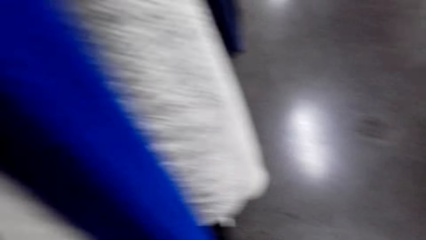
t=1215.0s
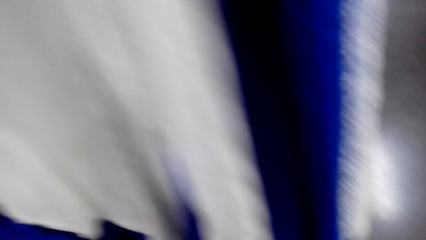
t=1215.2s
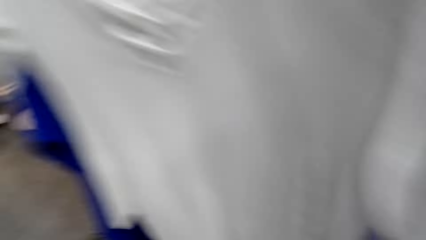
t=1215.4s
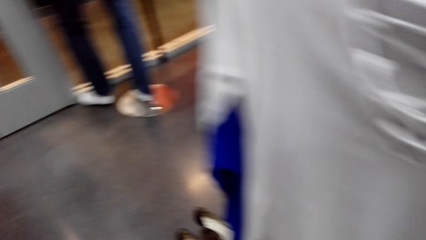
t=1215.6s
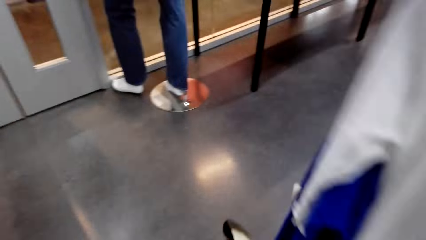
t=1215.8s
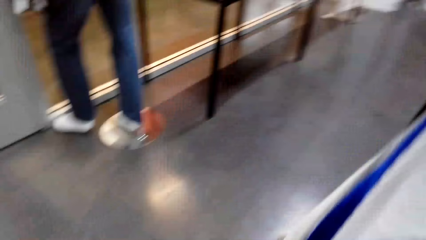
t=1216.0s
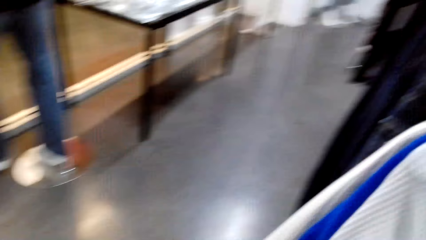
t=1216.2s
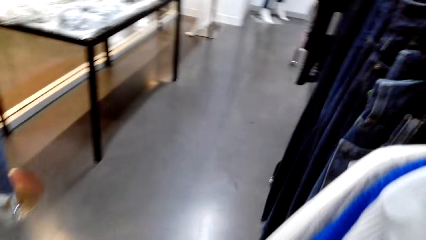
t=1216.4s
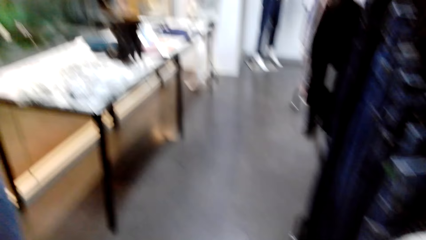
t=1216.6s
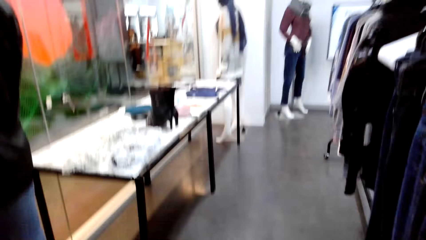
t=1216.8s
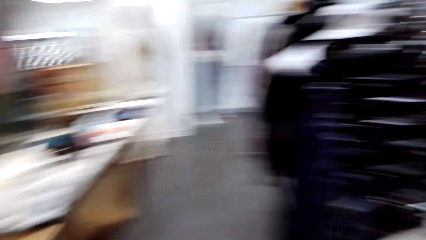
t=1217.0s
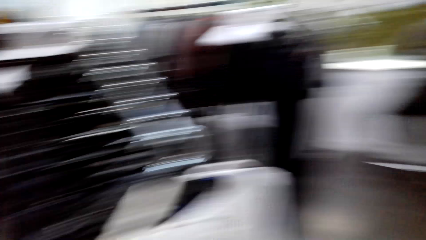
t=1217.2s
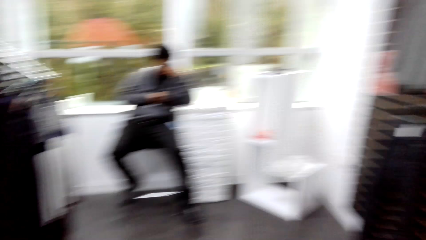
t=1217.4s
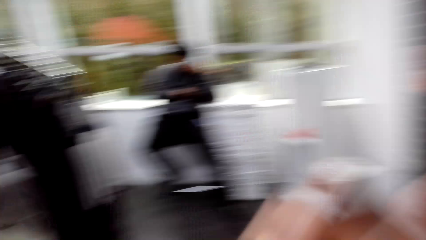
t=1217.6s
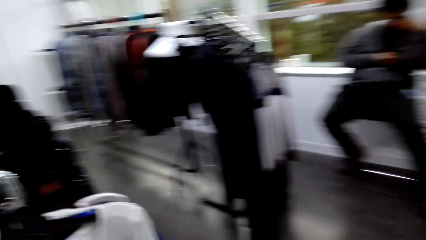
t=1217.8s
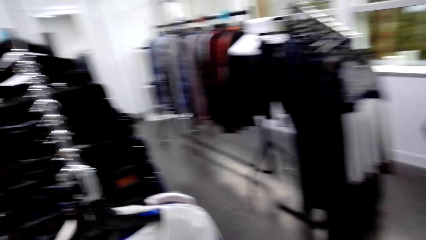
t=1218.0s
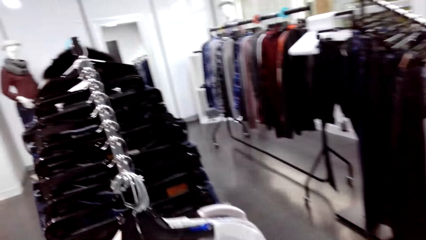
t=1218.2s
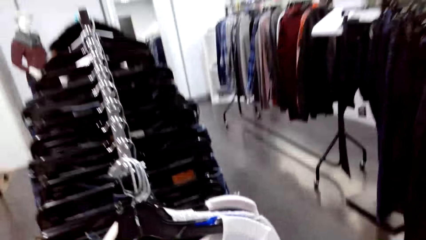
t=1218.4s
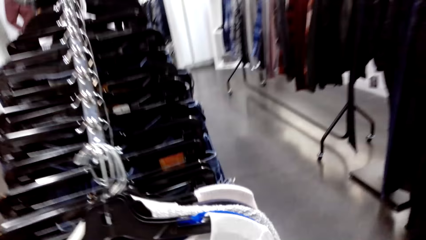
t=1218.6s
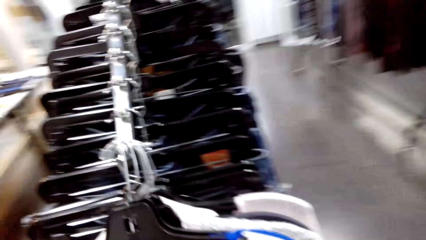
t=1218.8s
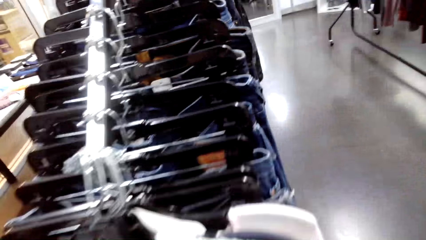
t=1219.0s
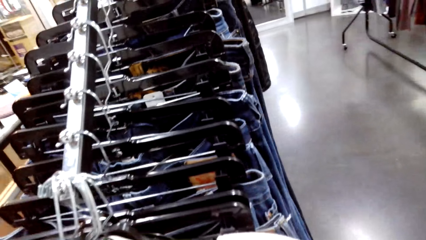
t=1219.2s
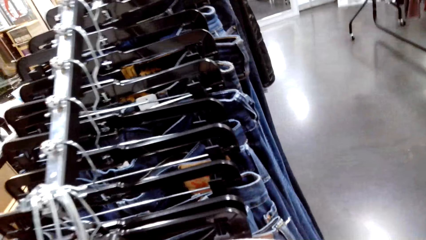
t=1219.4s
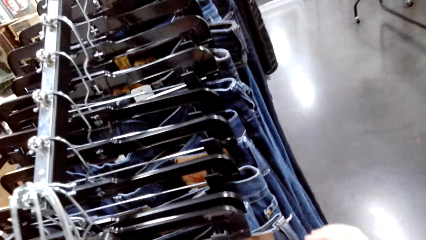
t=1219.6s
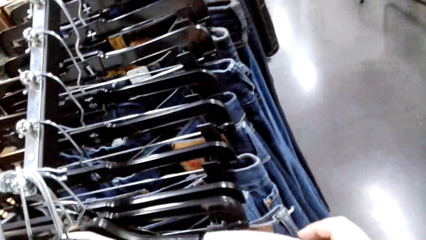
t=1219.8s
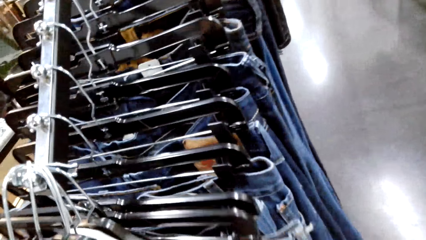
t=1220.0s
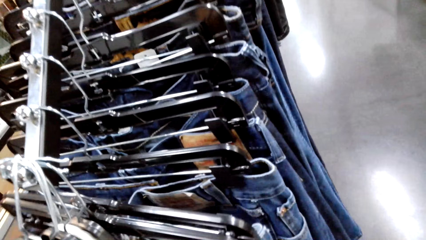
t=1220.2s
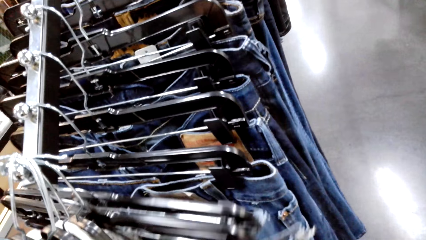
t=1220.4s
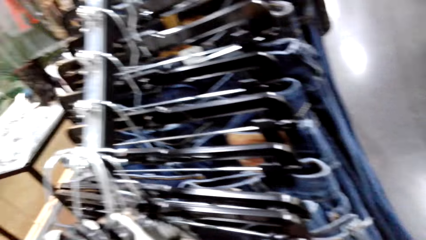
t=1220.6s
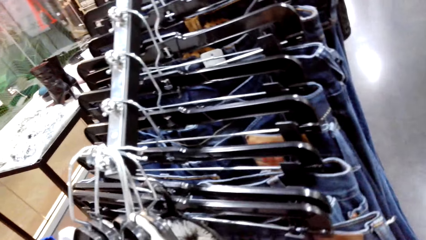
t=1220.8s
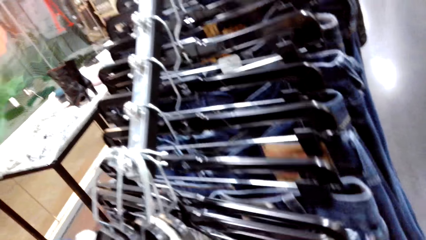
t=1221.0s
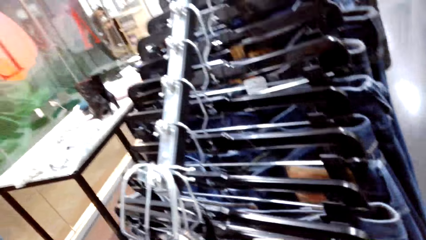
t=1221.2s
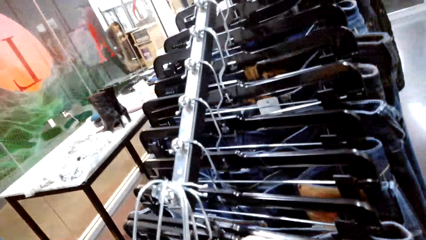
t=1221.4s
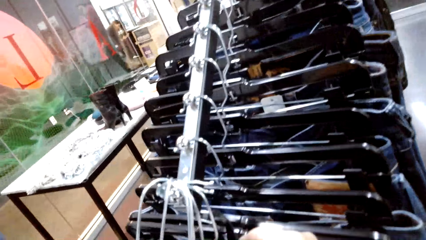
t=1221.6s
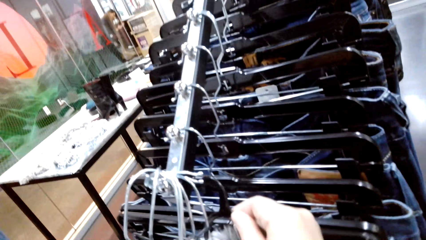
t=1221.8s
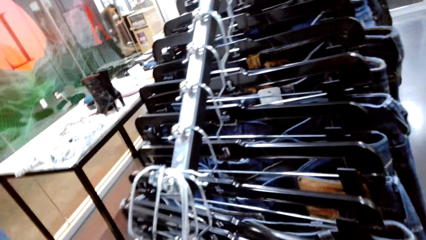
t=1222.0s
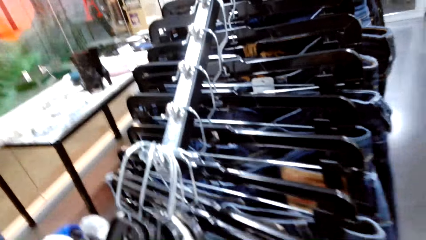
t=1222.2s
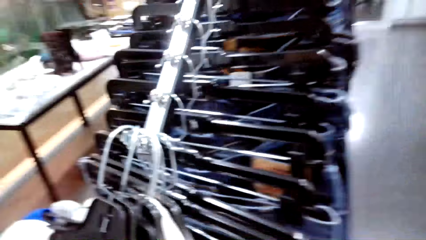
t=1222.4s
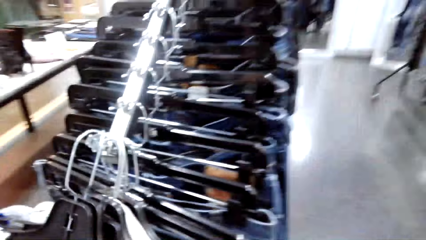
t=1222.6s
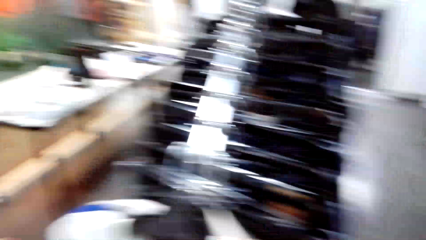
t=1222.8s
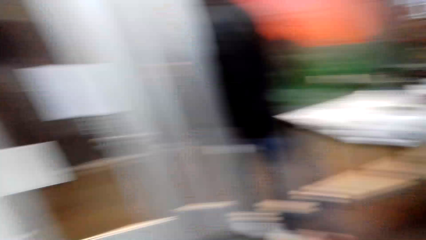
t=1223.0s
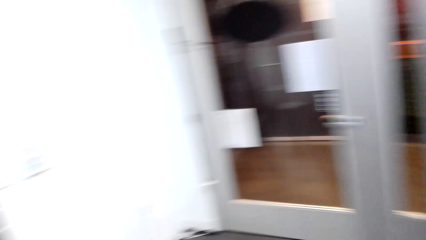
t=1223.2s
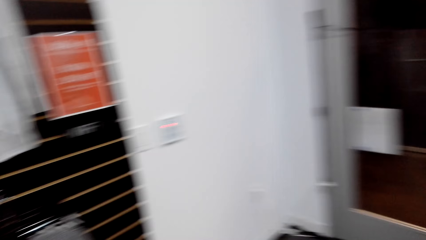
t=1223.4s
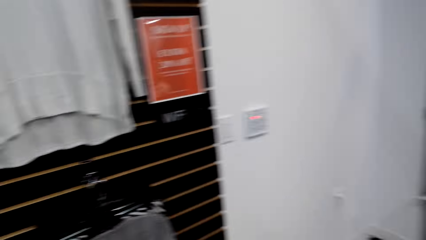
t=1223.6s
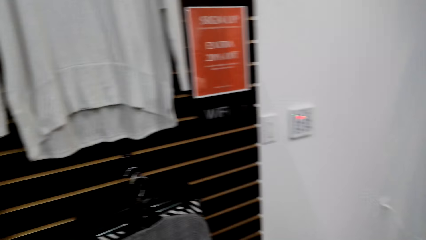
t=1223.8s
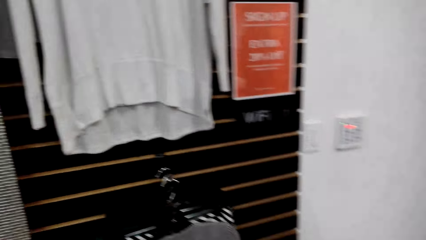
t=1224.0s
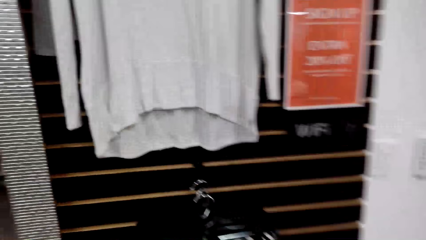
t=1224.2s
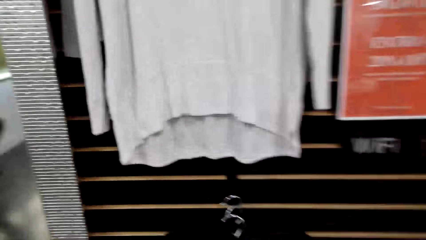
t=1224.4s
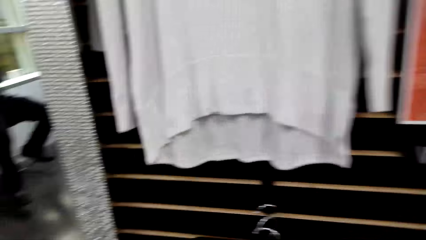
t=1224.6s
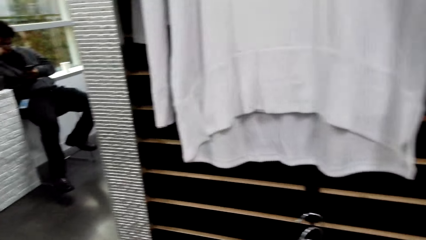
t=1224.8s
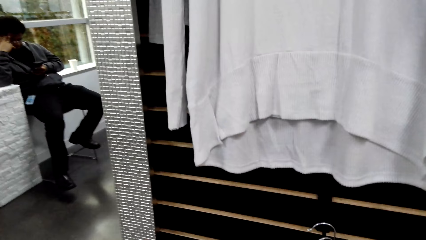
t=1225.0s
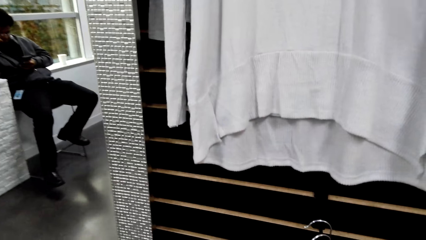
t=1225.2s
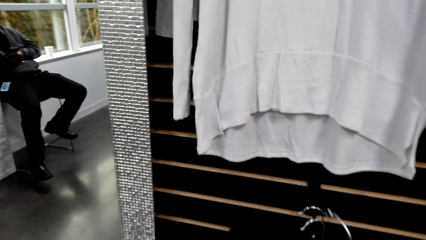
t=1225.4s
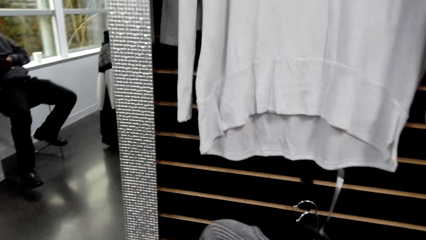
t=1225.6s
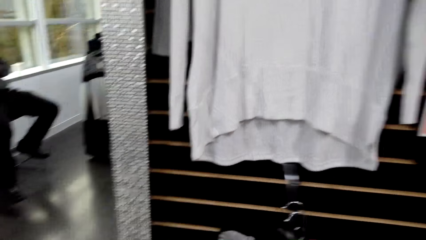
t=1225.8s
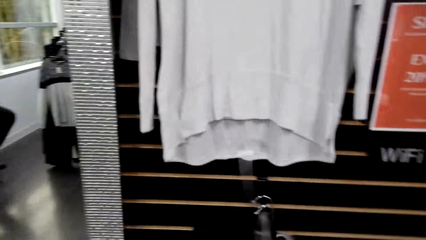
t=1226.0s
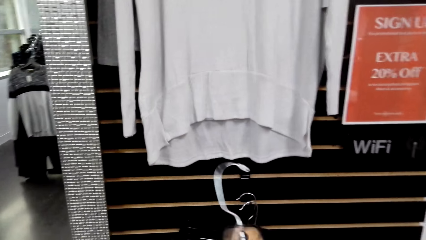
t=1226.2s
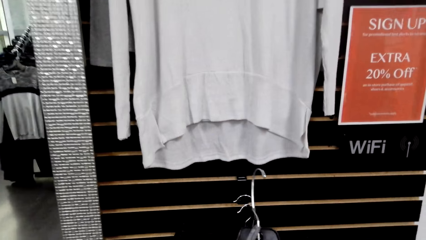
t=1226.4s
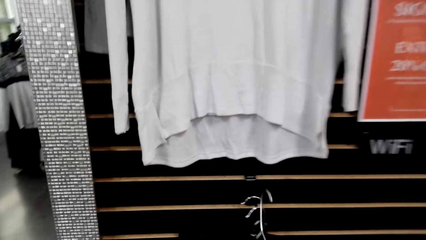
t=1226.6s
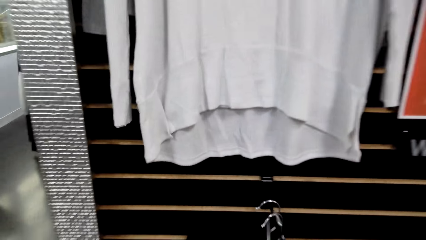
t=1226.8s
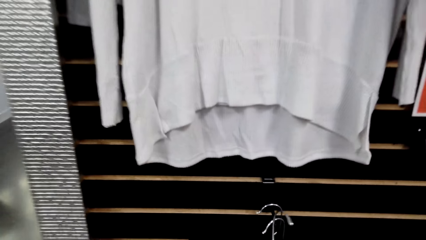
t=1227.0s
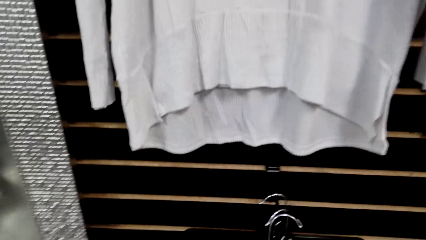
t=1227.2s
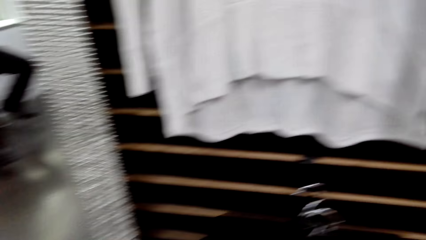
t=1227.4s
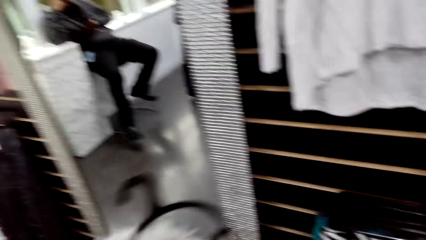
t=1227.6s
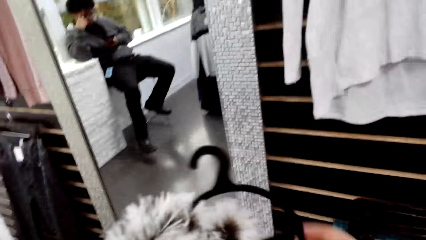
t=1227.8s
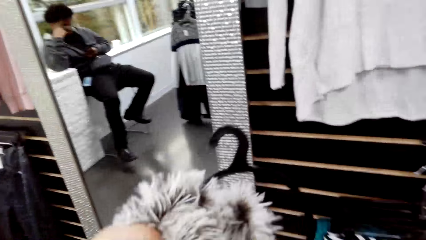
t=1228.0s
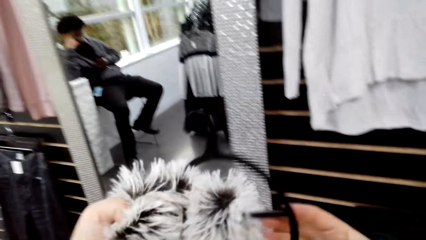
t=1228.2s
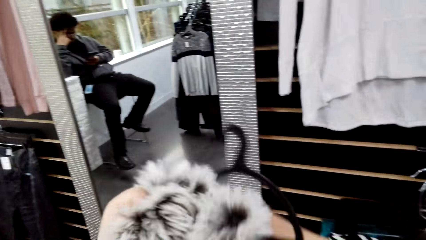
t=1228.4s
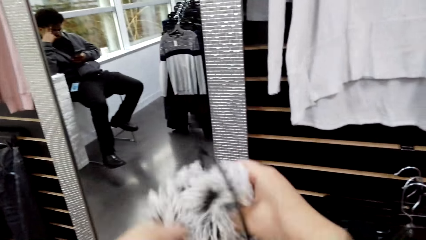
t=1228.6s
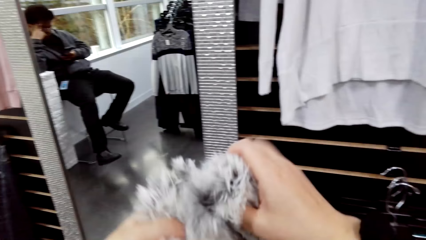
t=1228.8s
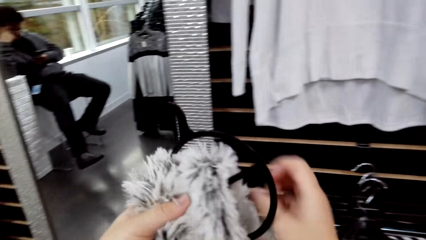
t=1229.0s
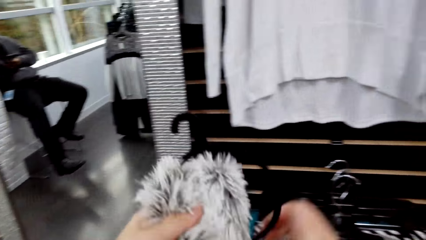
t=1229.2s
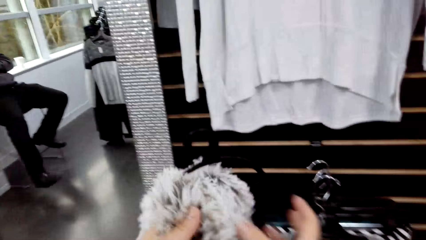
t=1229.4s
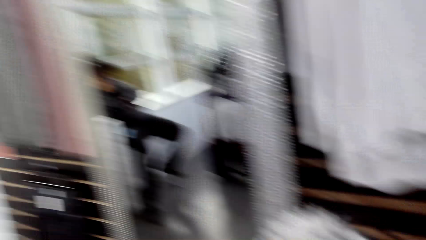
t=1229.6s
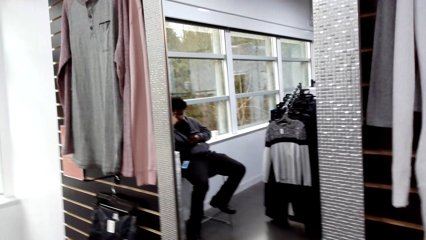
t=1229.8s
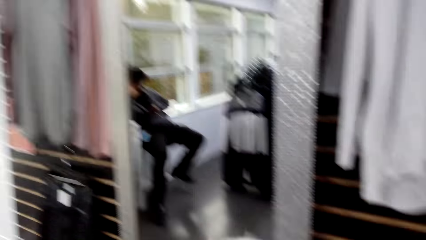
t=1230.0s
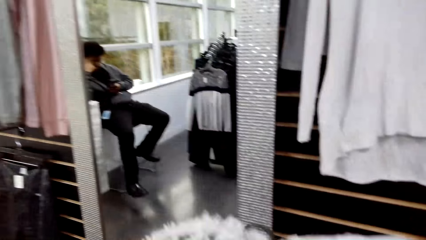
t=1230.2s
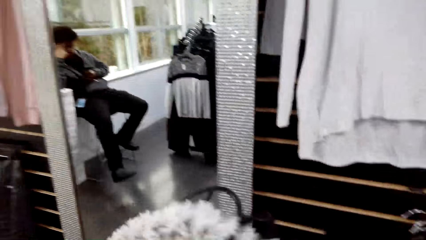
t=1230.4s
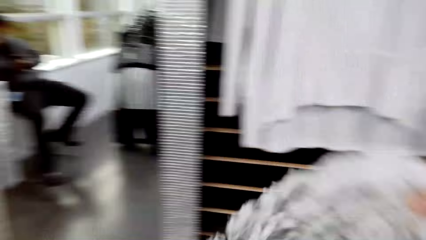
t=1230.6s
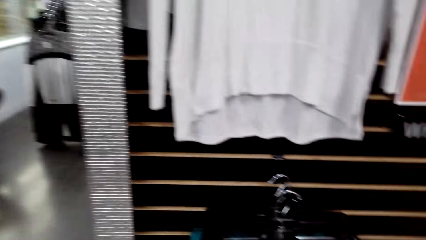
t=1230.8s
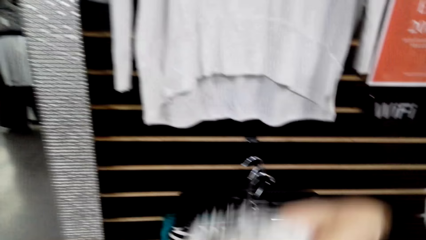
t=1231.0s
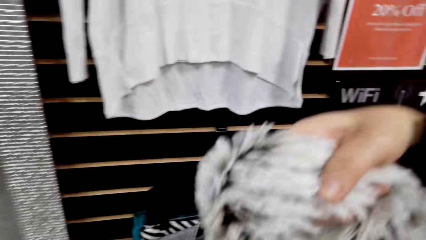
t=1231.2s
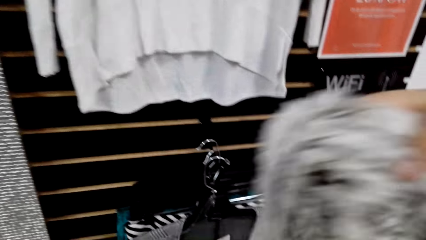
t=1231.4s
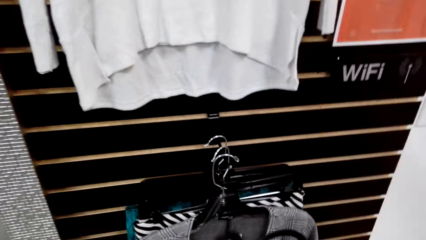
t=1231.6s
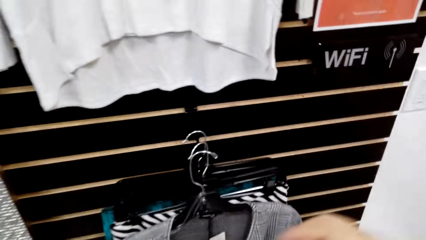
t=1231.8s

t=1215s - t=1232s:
The camera wearer takes a hanger. They pick a scarf. They put hangers on a stand.
